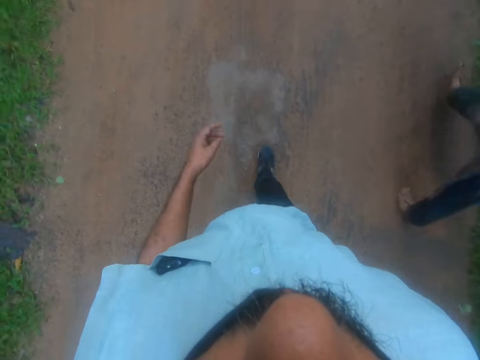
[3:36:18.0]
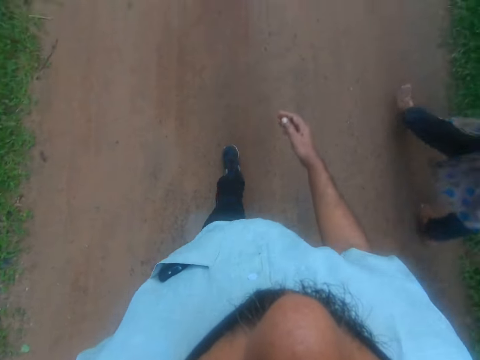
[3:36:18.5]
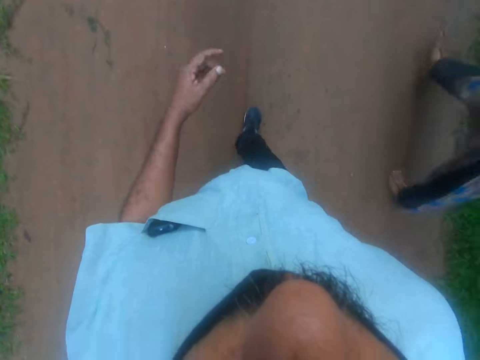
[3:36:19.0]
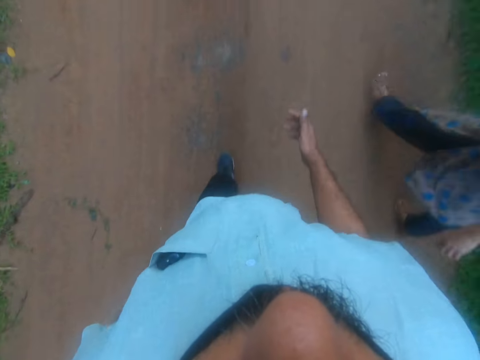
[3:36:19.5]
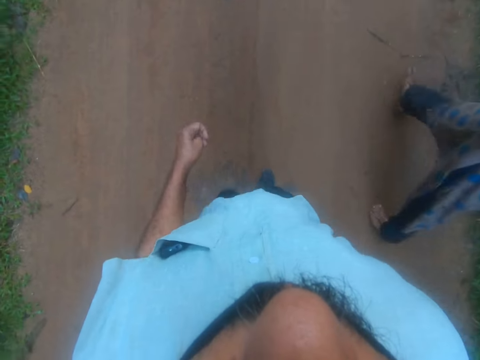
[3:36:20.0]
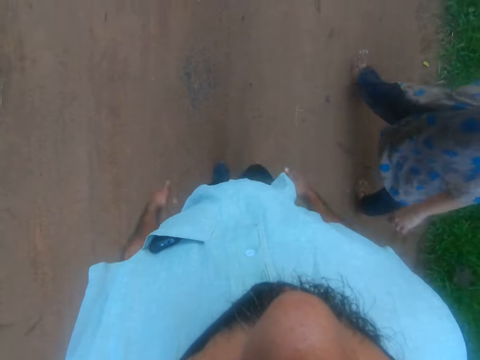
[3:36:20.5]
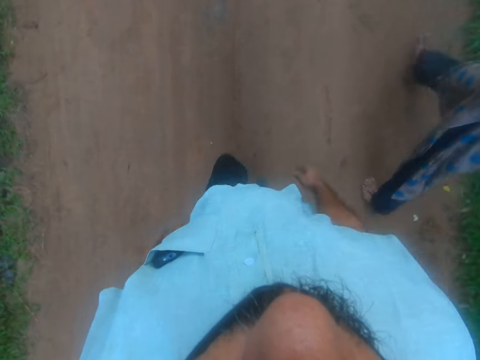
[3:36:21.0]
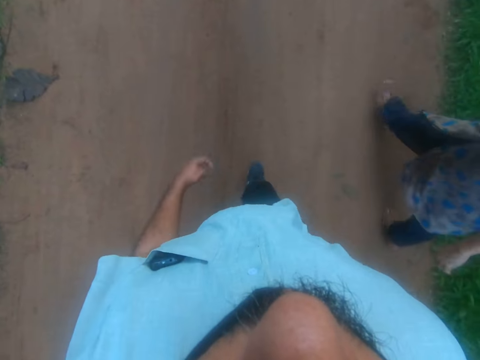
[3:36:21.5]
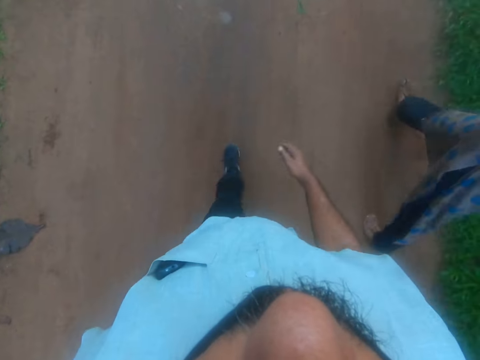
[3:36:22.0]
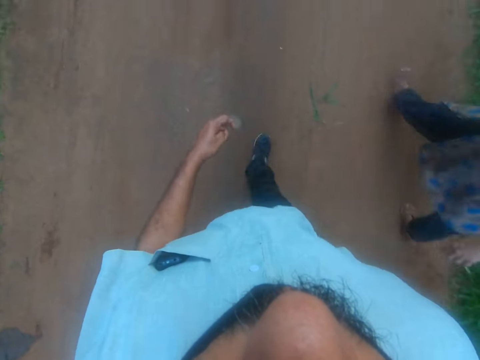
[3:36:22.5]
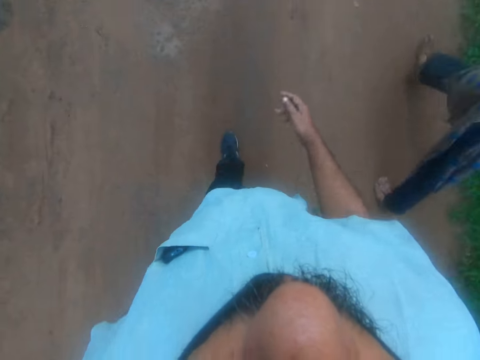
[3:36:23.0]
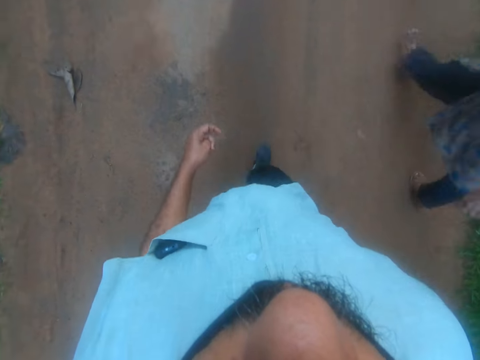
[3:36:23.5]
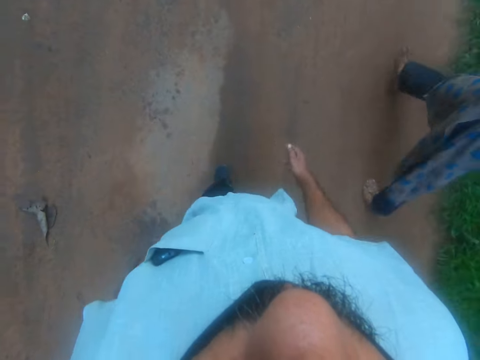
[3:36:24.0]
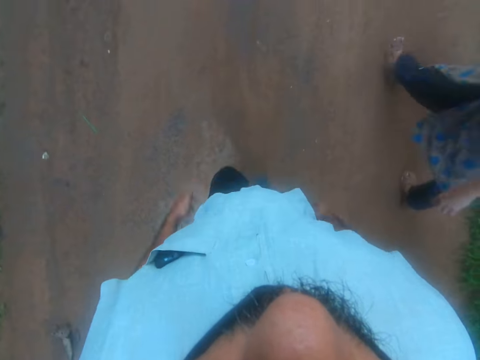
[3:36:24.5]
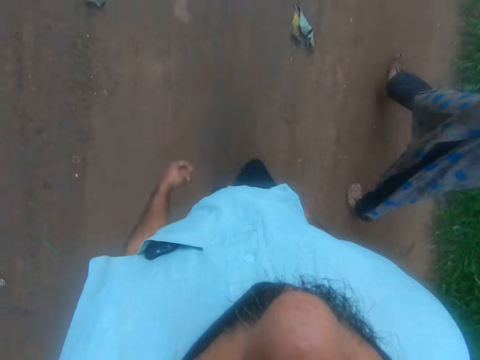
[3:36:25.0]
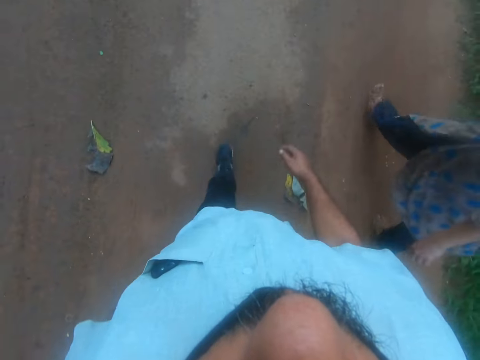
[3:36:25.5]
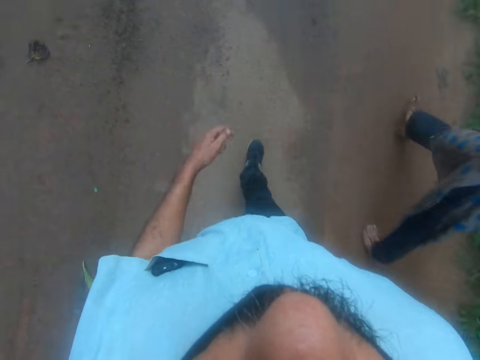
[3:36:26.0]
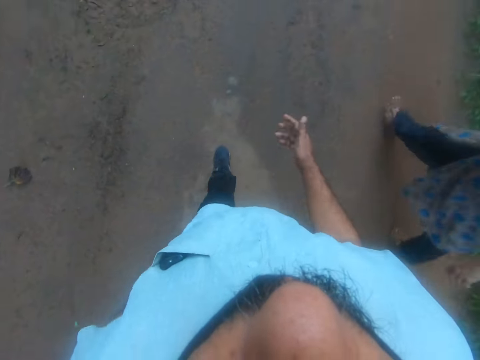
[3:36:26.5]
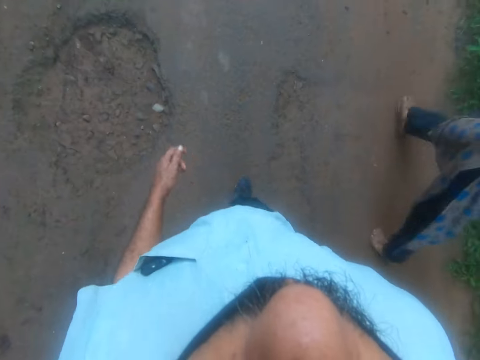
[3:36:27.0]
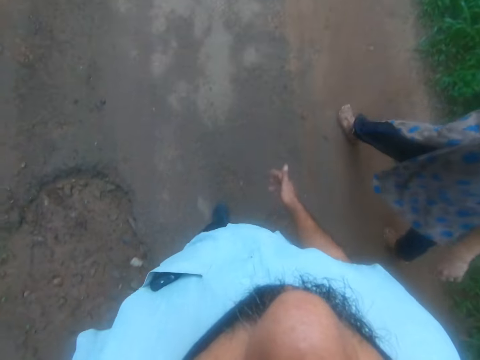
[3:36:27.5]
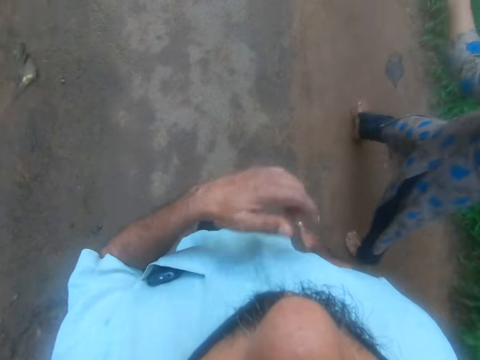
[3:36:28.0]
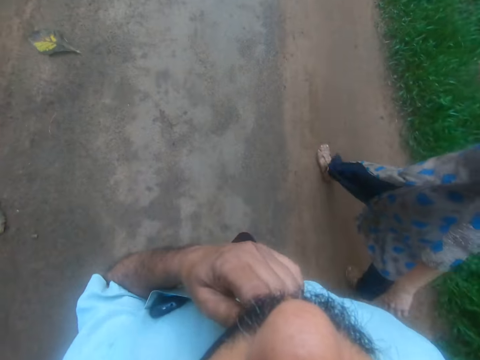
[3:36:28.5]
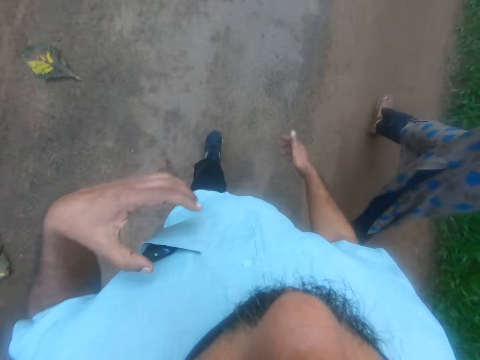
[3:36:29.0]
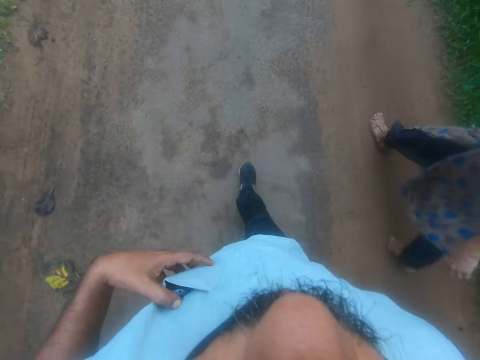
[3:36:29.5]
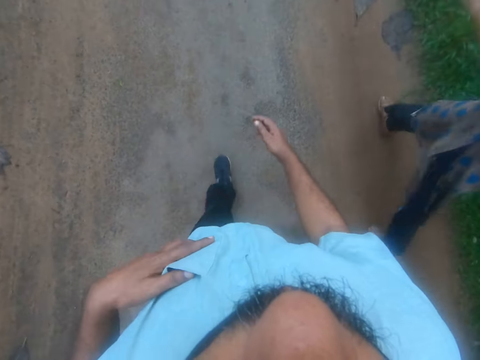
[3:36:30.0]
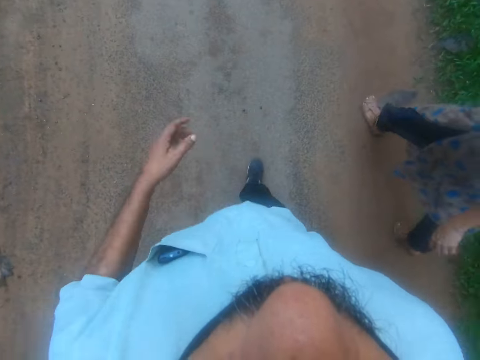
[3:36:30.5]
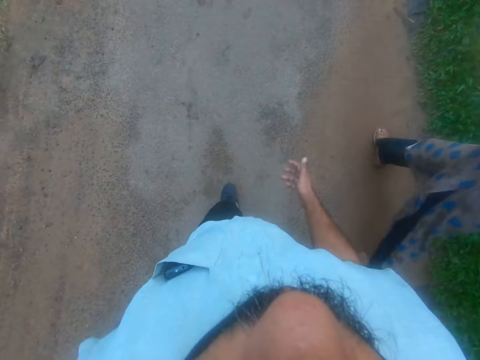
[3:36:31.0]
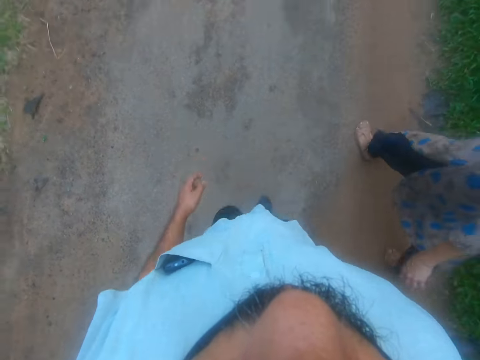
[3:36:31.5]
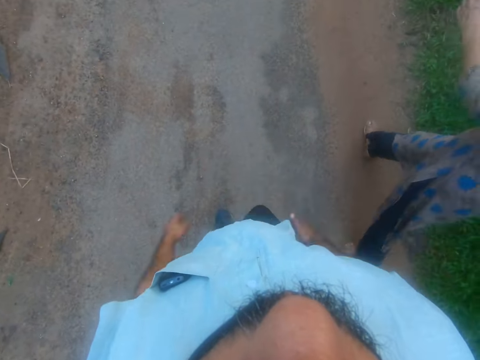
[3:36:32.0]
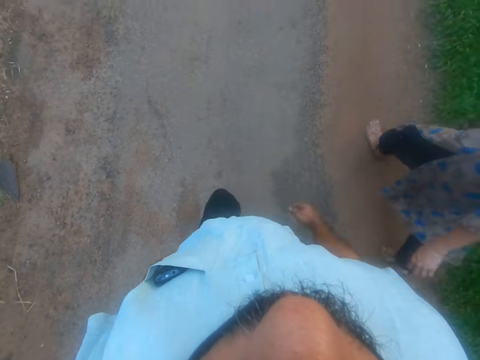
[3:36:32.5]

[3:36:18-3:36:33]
The camera wearer touches his beard or the mask with his left hand. He pushes his phone in his pocket with his left hand. He touches the phone. He walks on the road.

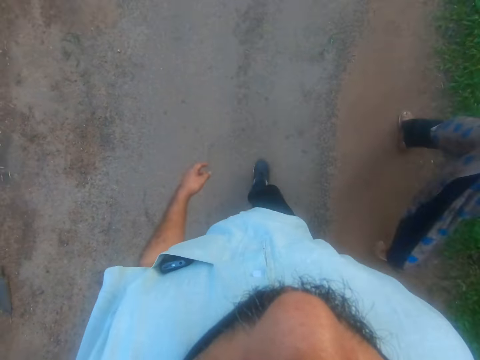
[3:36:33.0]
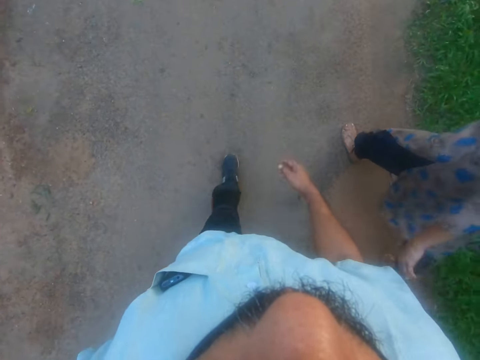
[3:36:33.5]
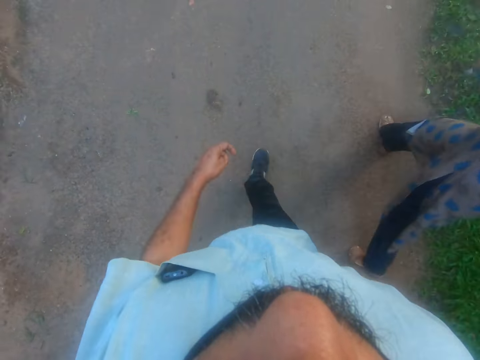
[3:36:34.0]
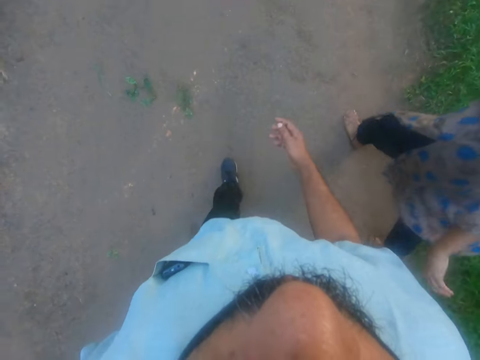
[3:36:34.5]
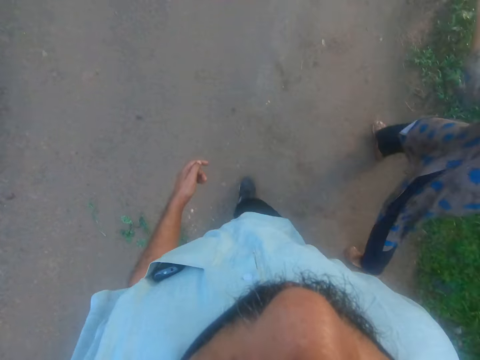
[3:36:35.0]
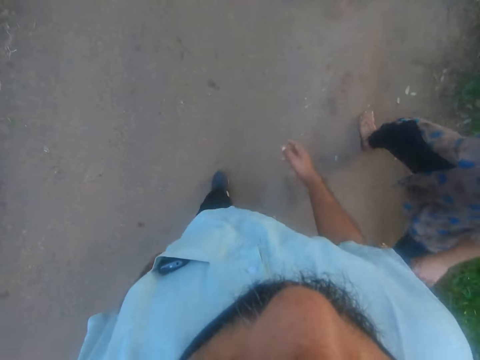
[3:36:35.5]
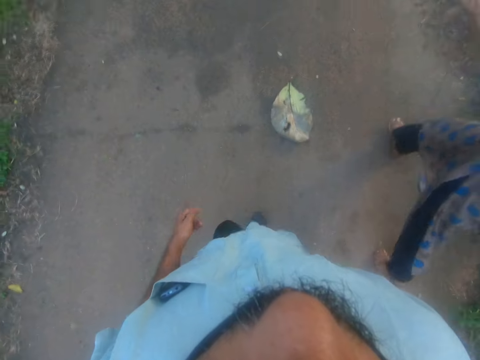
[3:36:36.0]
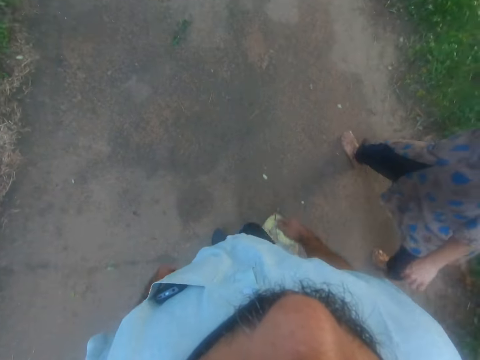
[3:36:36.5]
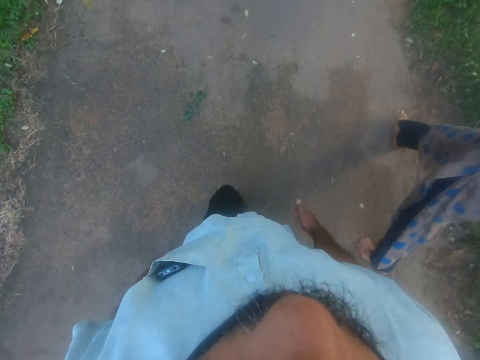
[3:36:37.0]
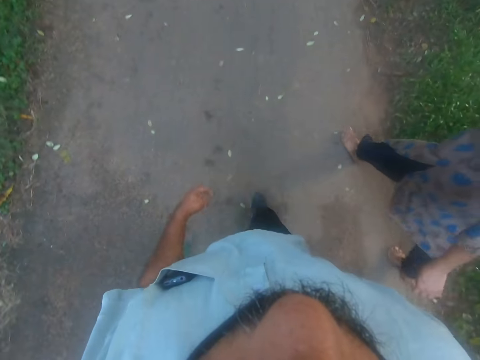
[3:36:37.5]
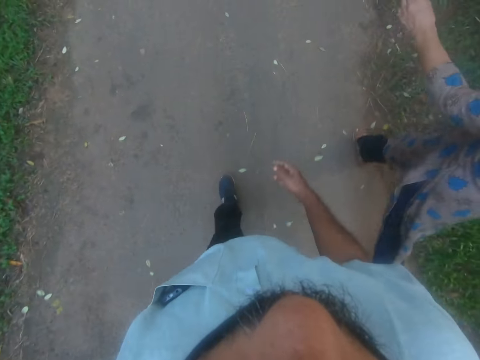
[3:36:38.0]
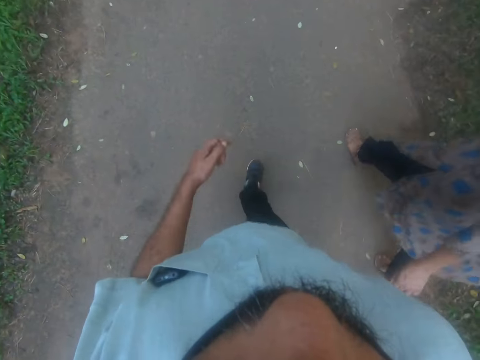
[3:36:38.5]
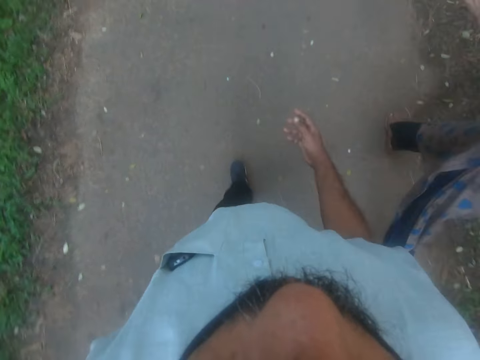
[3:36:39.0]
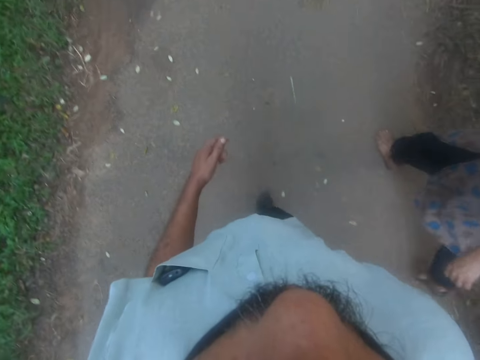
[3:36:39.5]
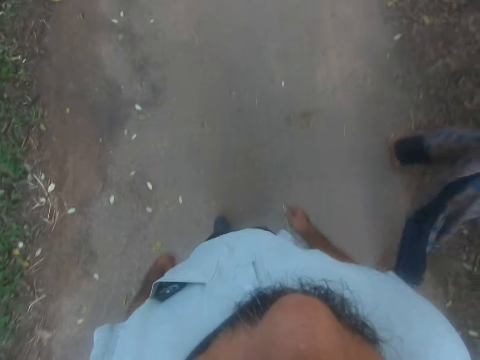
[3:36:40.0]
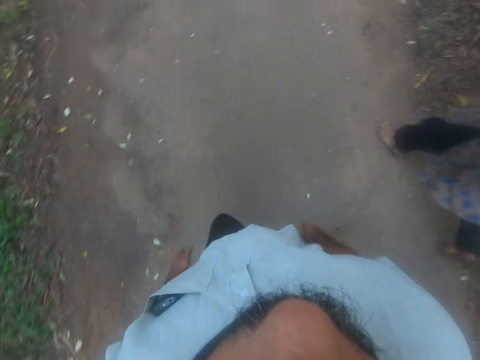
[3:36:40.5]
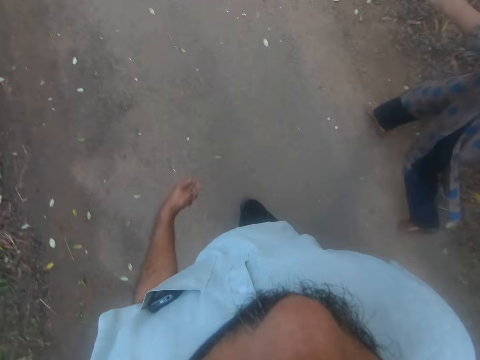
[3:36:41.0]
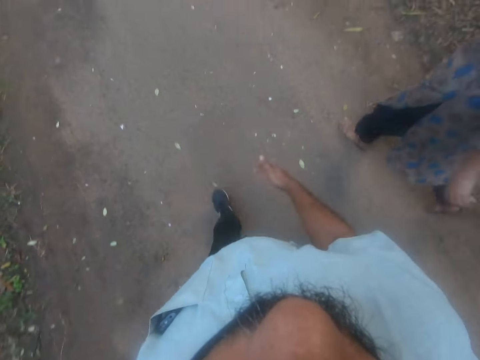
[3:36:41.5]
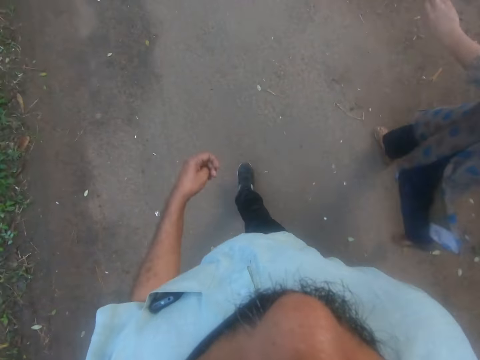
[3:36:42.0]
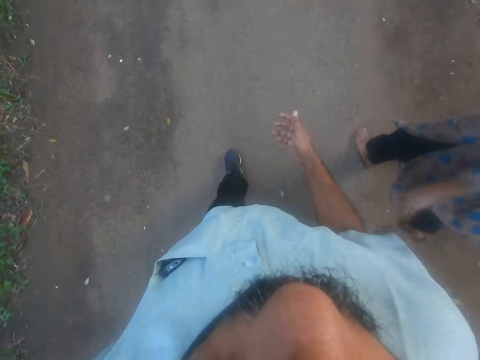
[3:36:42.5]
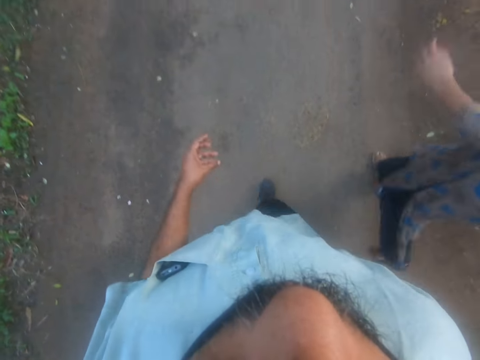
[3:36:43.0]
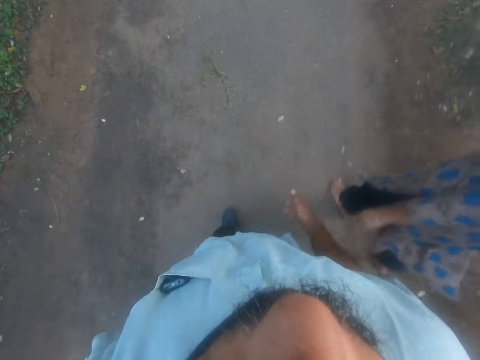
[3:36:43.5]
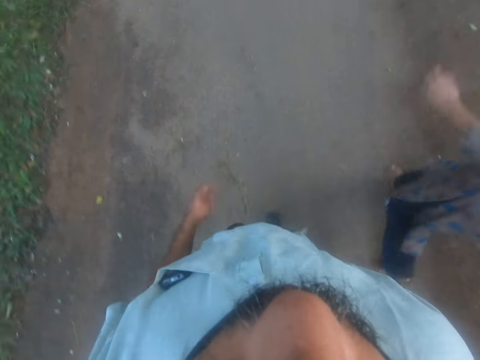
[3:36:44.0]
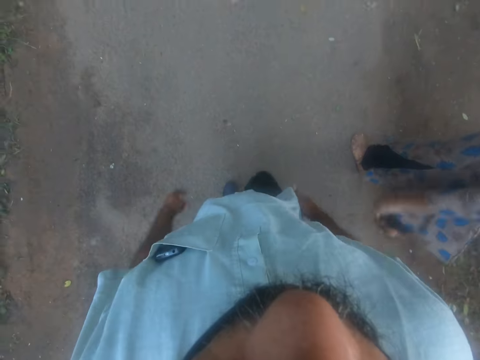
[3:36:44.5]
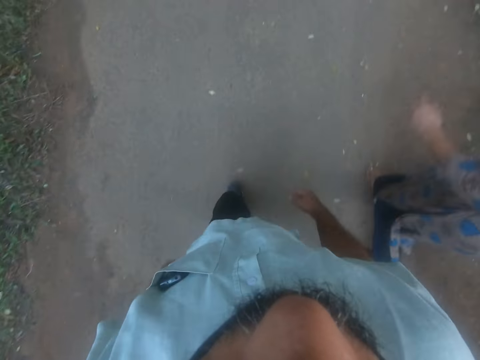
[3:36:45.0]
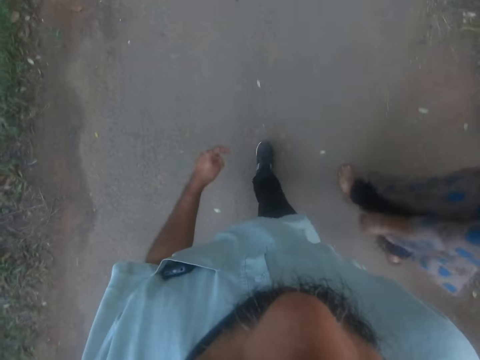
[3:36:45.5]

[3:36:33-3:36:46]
A woman talks to the camera wearer. The camera wearer talks to the woman. They walk on the road.
